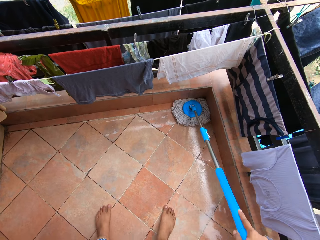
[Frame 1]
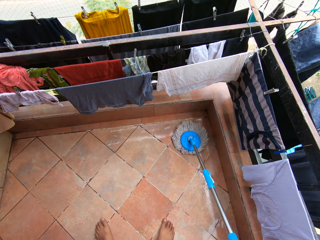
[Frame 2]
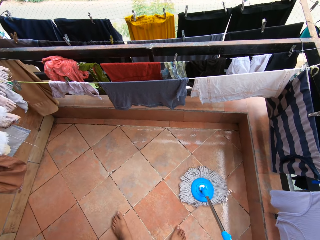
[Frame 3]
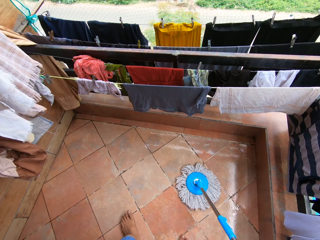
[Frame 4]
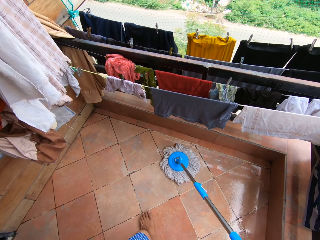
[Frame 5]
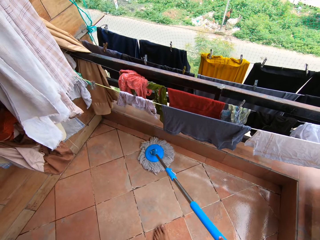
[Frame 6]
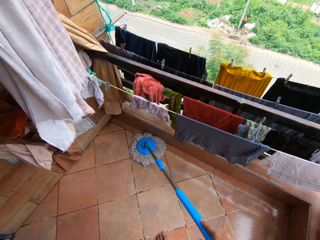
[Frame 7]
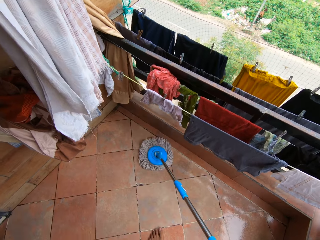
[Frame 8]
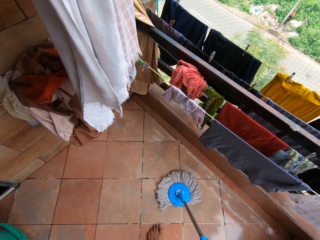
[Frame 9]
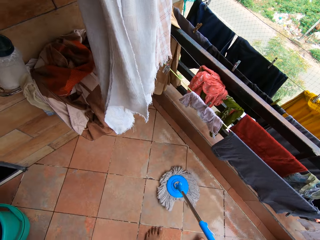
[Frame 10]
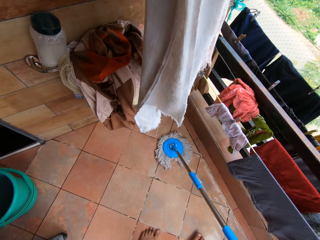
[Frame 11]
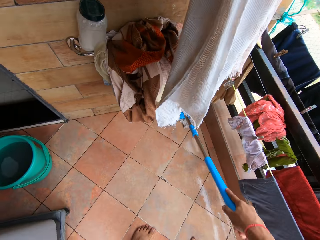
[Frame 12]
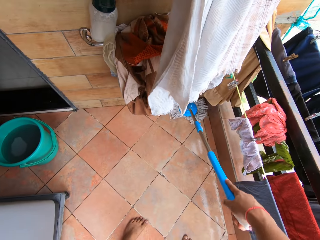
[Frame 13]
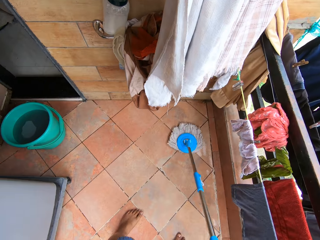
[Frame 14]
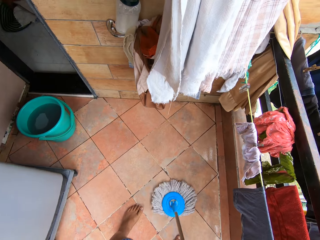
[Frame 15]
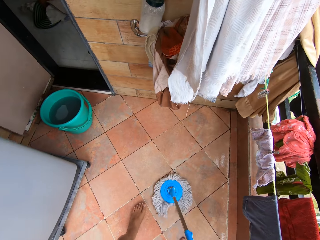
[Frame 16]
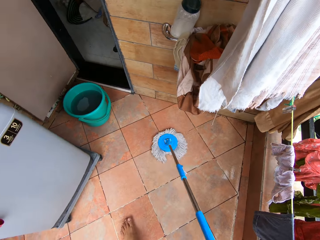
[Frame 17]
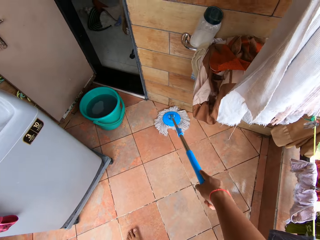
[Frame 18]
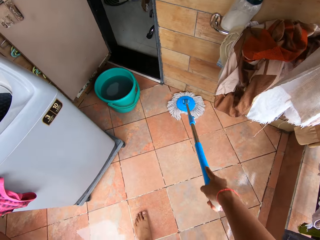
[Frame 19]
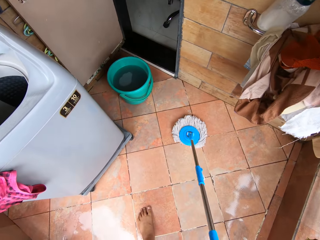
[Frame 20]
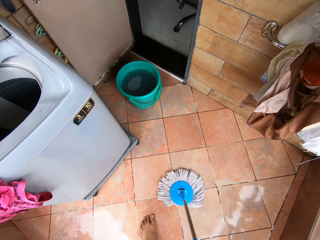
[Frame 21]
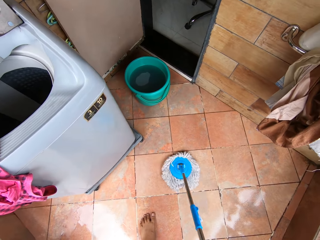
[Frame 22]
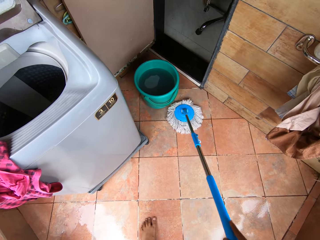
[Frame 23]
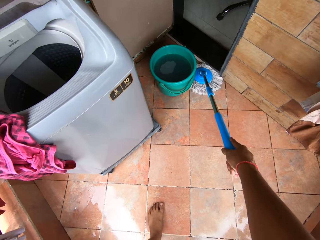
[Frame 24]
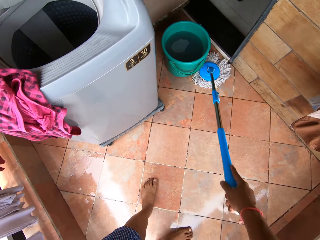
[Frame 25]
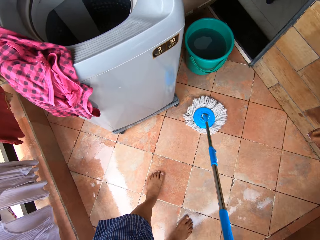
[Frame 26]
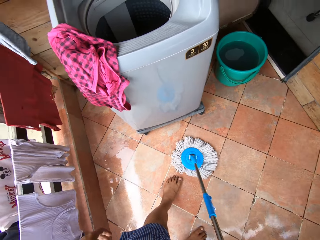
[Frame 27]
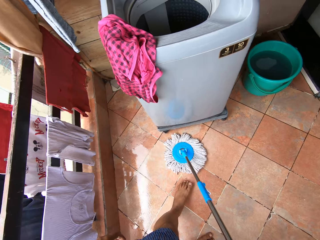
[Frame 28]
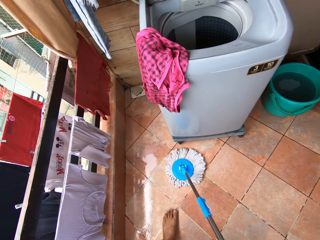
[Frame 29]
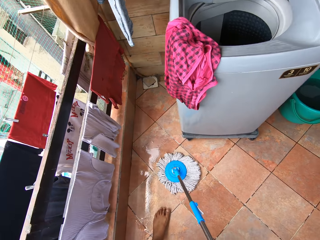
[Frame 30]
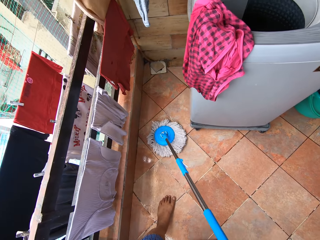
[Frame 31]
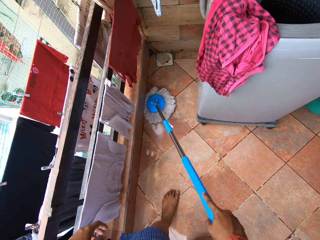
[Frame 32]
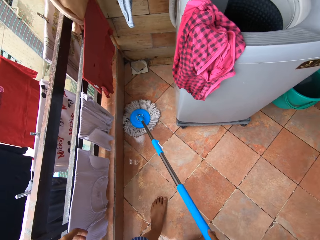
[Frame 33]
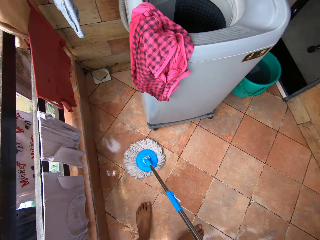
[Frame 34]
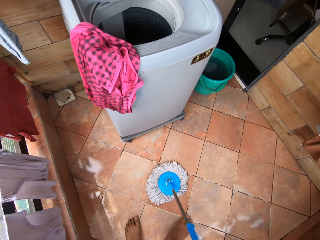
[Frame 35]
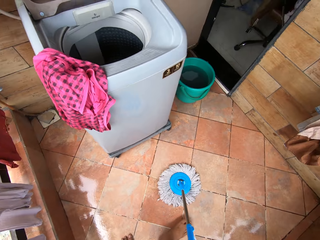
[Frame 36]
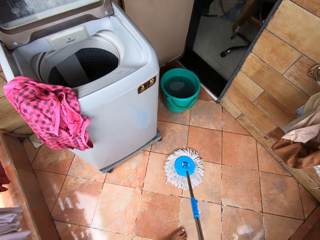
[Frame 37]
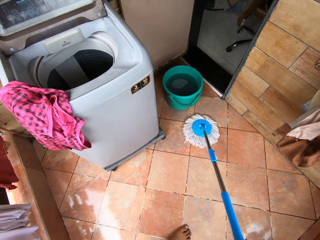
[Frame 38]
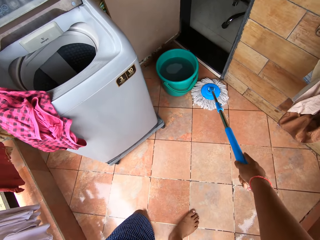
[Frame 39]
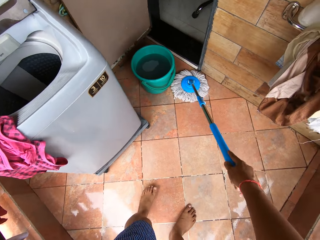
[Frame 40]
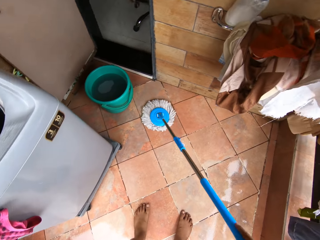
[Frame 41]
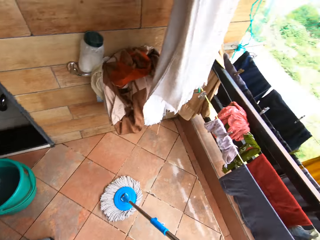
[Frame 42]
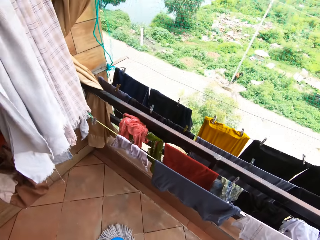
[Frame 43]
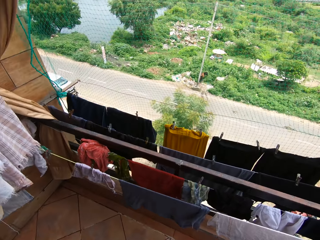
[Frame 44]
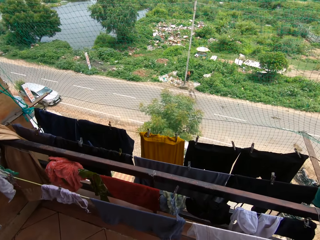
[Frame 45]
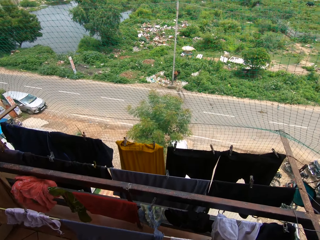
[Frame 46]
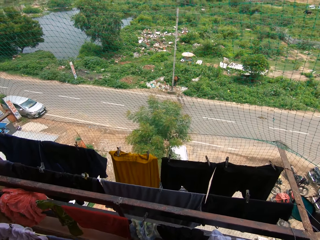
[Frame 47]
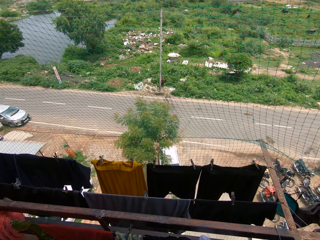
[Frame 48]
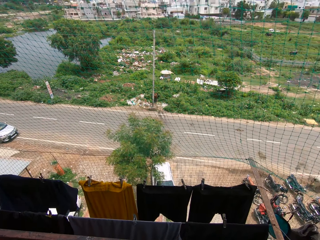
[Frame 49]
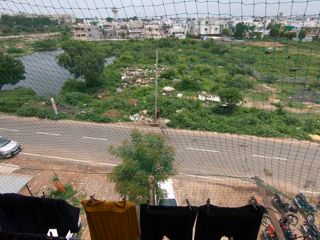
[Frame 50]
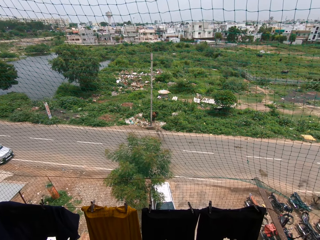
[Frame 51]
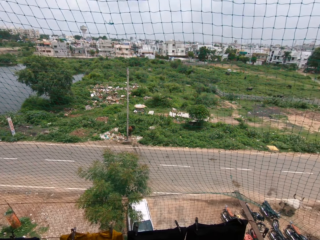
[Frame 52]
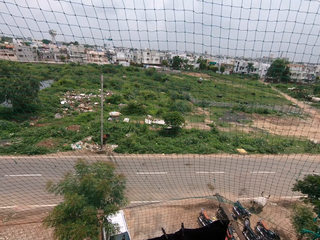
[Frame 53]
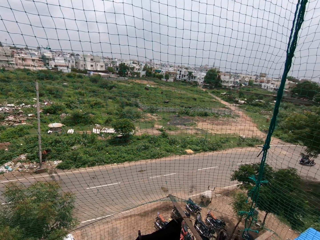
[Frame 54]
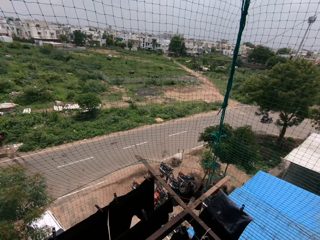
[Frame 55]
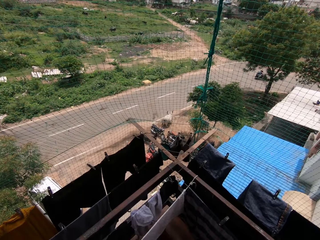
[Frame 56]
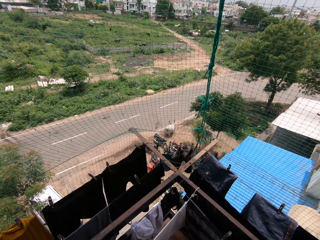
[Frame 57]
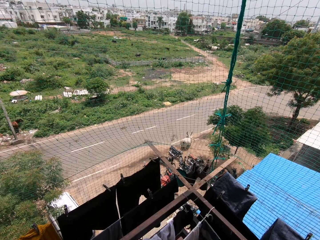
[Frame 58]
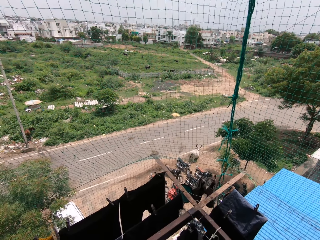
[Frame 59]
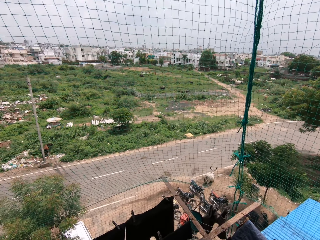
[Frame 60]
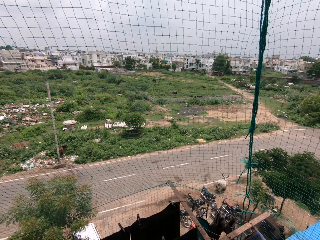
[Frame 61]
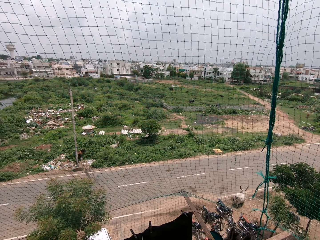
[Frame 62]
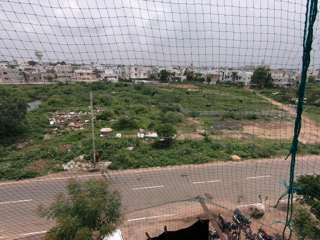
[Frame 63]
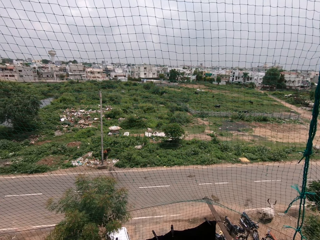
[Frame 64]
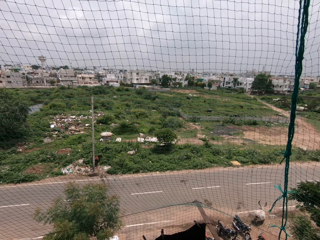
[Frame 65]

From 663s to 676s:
The camera wearer looks at the road.

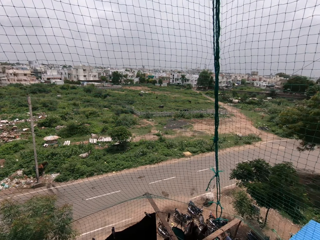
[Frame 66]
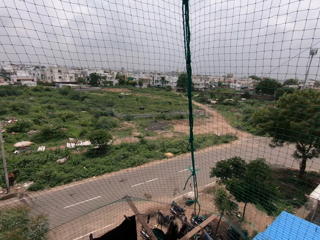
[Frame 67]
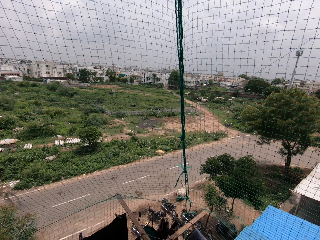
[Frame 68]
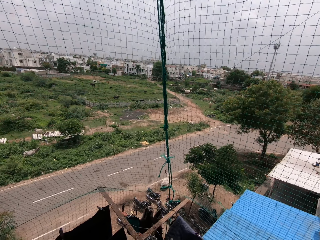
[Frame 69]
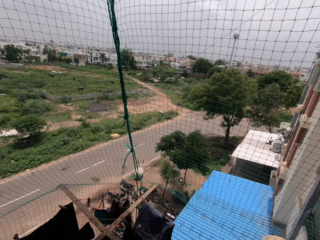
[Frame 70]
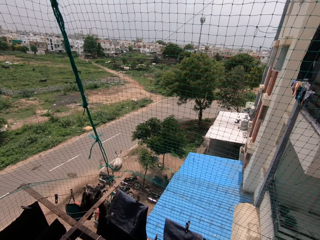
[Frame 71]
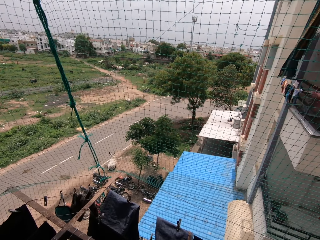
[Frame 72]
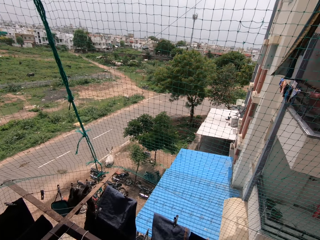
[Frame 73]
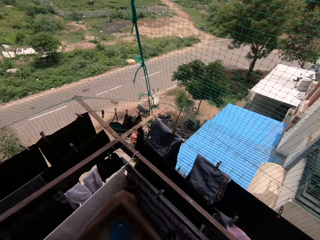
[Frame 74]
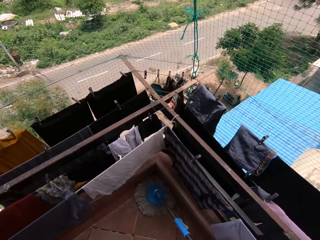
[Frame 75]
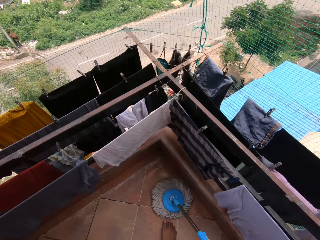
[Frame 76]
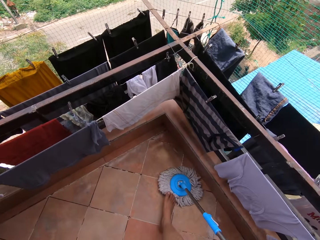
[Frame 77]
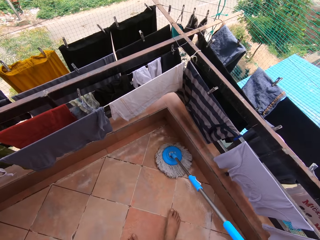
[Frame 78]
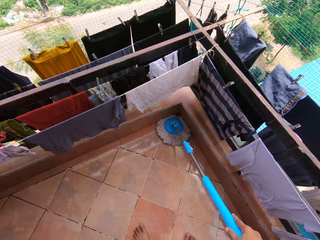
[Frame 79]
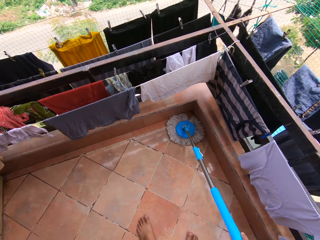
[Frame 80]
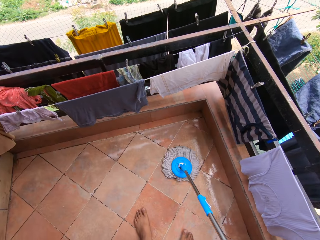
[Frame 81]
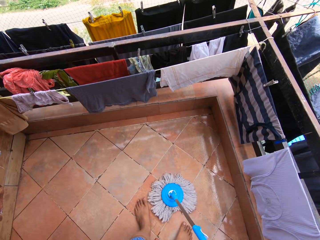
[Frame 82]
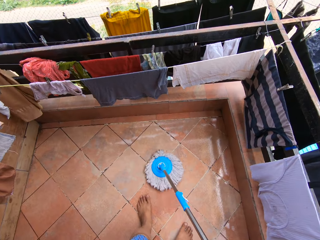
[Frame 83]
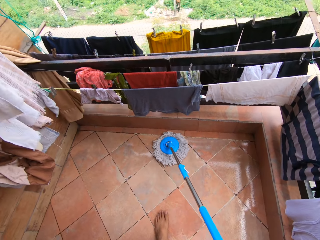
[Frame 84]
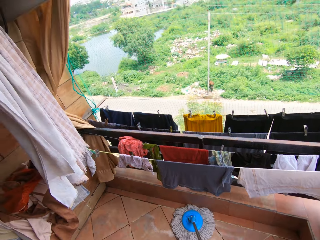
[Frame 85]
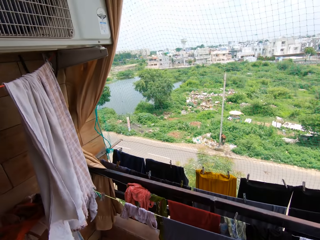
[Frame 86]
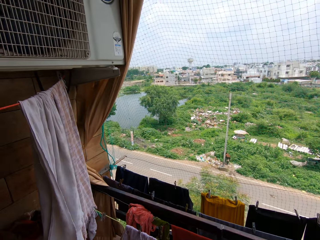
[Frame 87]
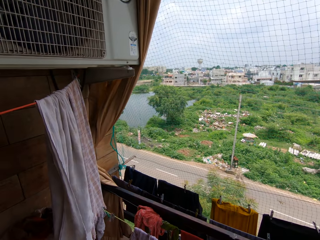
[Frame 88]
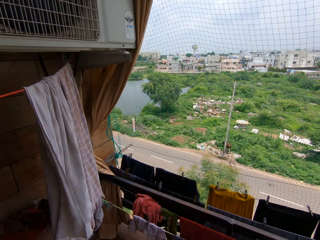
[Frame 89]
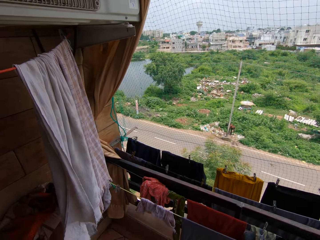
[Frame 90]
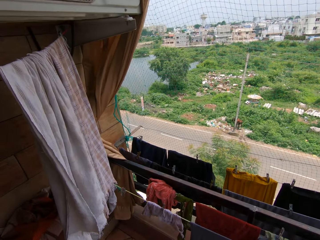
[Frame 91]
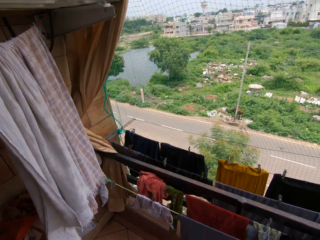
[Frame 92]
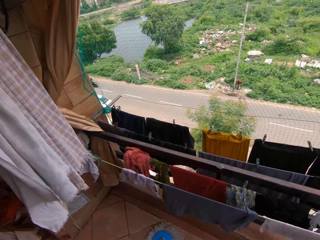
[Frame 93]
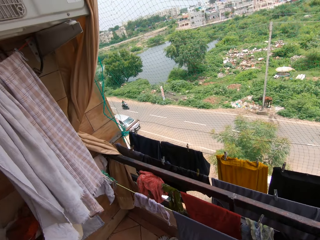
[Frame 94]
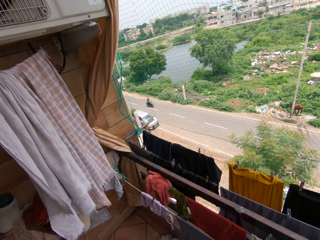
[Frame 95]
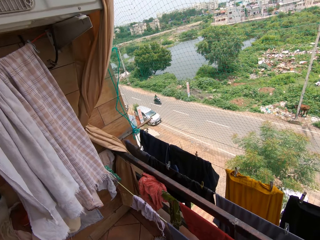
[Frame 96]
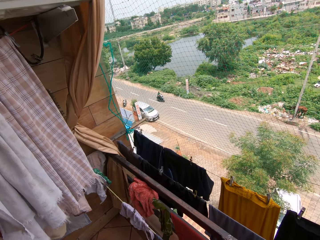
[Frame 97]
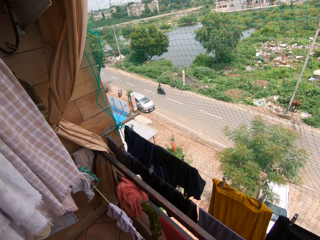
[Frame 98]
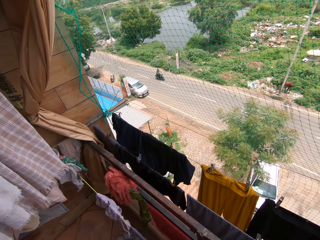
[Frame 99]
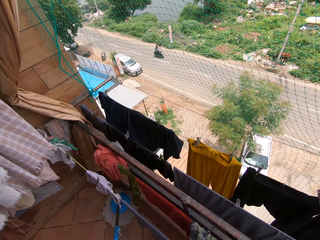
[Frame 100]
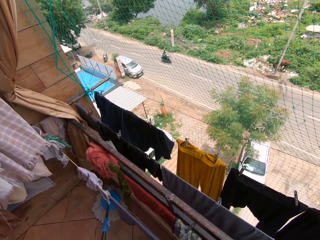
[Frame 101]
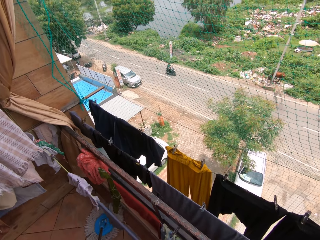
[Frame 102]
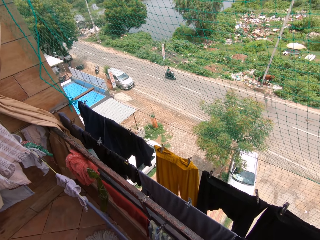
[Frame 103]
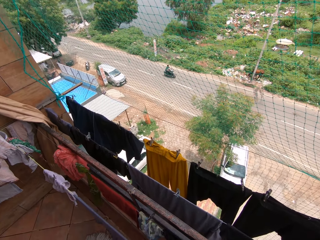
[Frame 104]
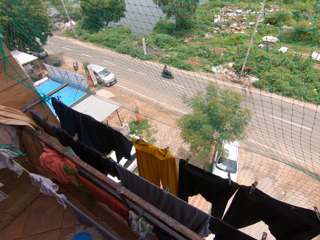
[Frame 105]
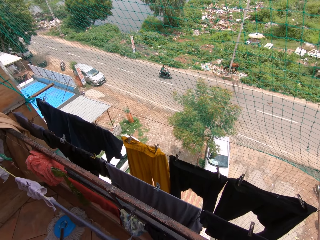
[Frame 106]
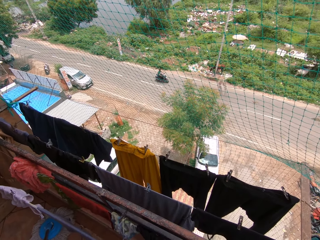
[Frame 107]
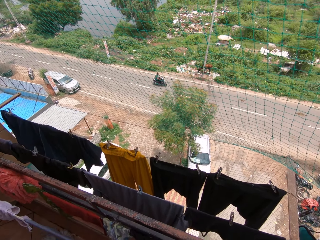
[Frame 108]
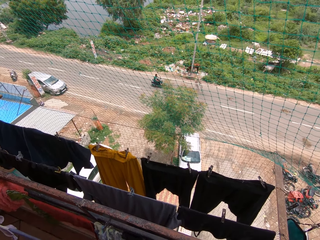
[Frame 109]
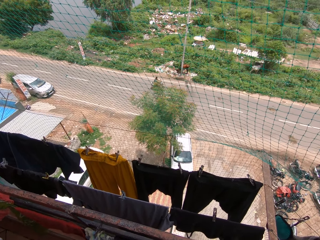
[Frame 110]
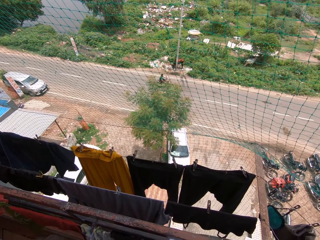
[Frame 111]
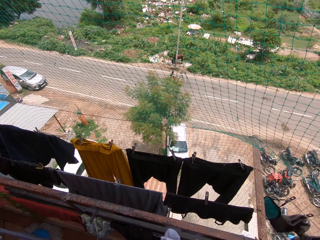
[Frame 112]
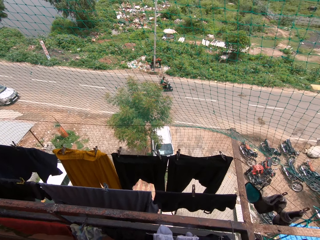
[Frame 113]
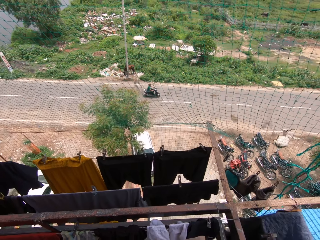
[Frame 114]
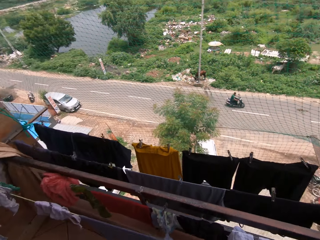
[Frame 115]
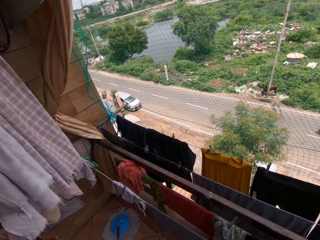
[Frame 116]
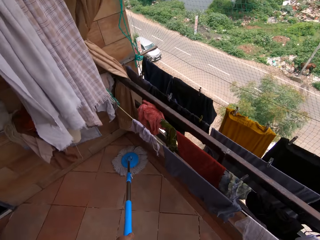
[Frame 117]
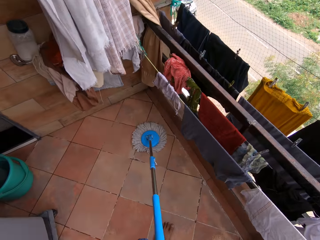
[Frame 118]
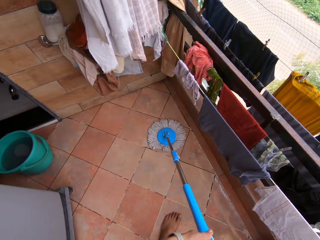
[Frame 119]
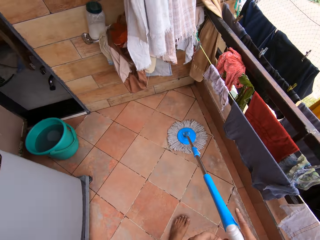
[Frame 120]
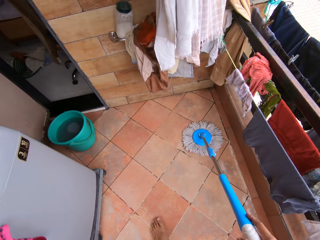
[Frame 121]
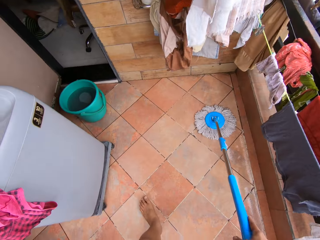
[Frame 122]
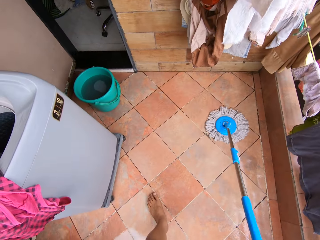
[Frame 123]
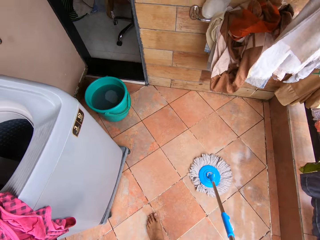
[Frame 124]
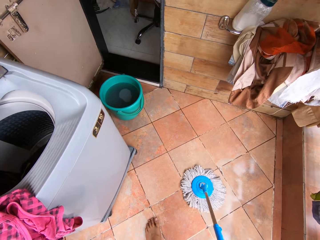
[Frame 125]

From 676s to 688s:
The camera wearer mops the floor with the mop. They look at the road. They look on the floor.
